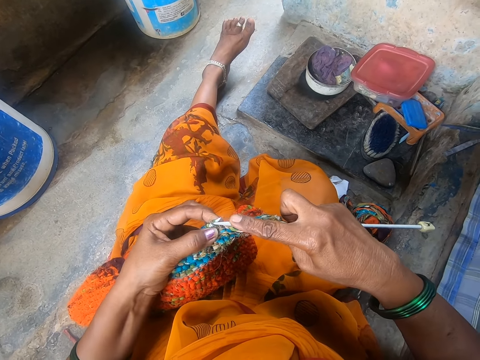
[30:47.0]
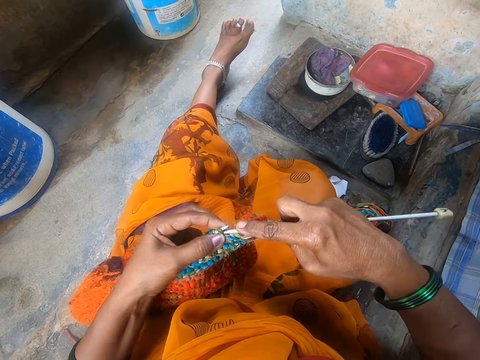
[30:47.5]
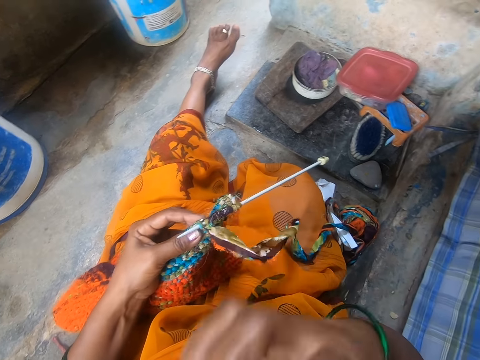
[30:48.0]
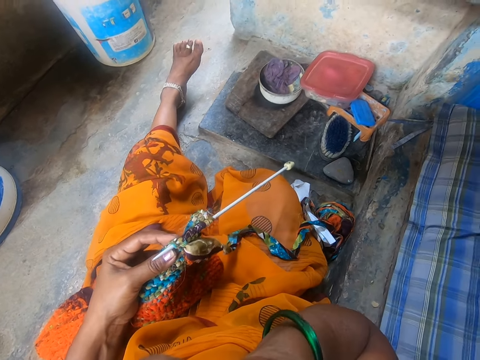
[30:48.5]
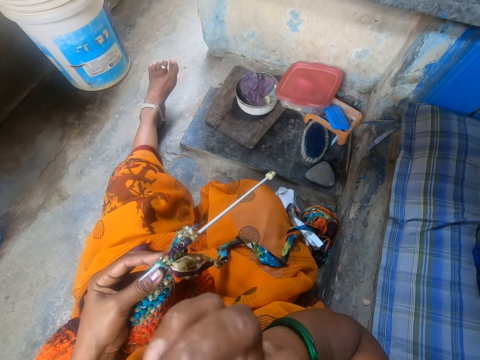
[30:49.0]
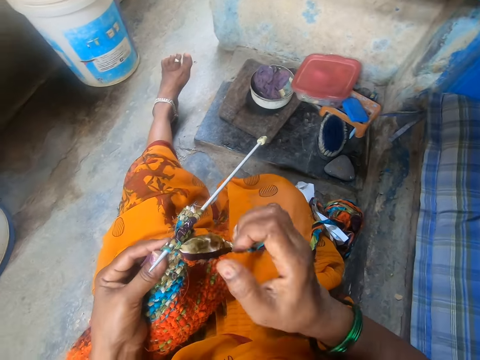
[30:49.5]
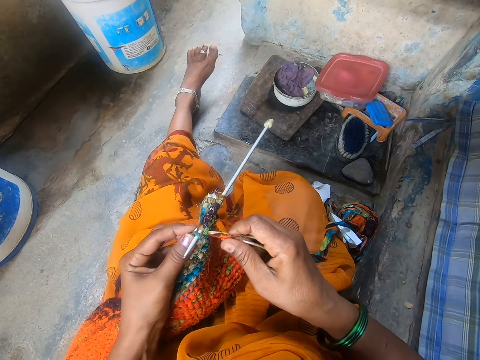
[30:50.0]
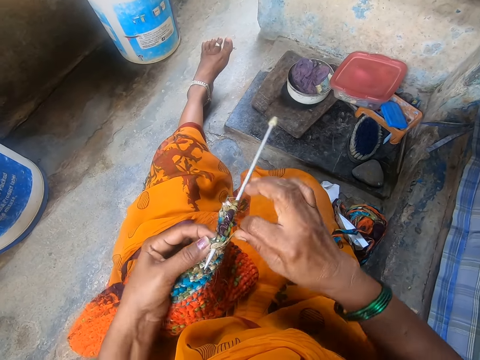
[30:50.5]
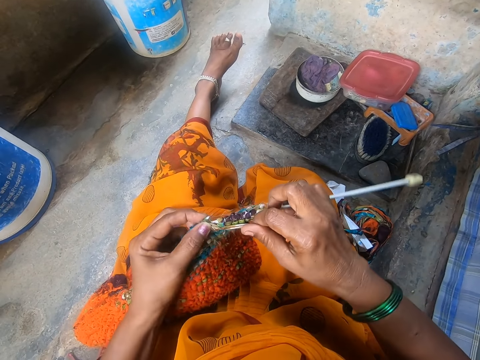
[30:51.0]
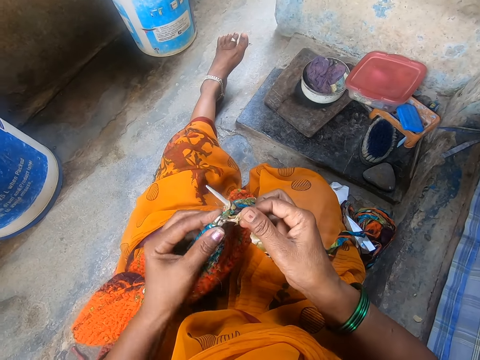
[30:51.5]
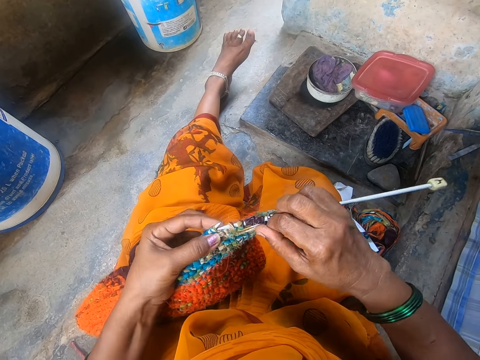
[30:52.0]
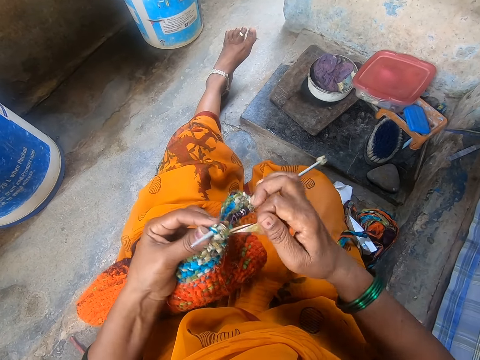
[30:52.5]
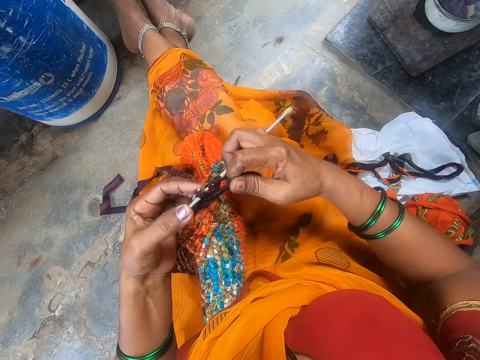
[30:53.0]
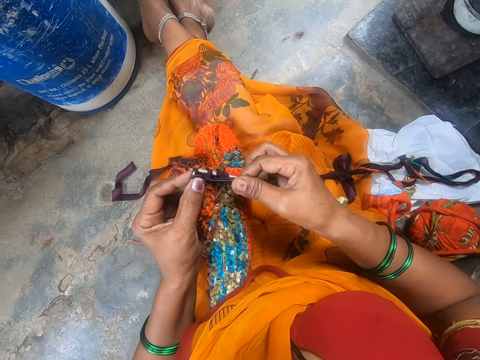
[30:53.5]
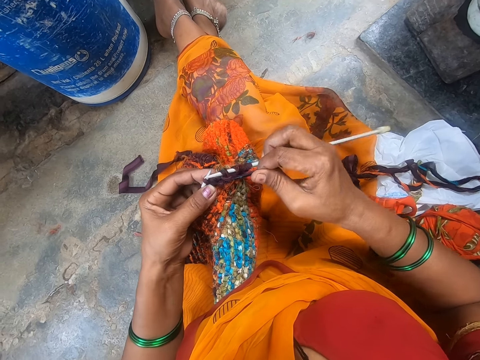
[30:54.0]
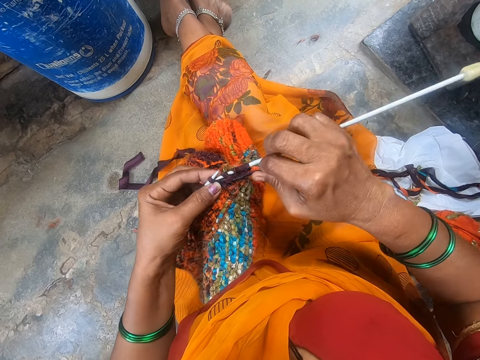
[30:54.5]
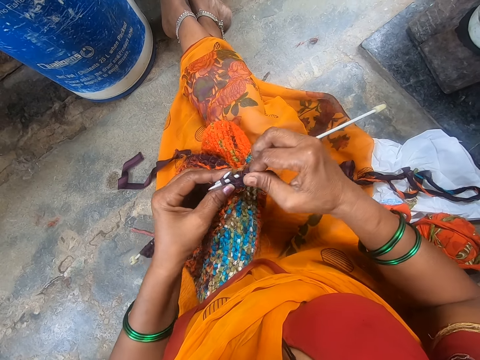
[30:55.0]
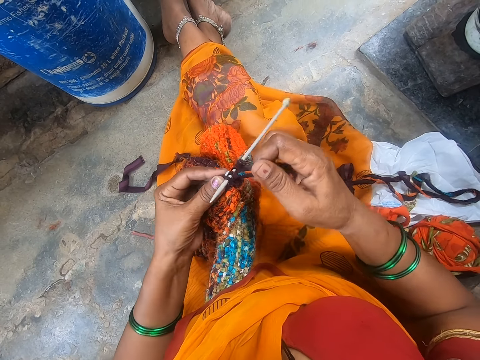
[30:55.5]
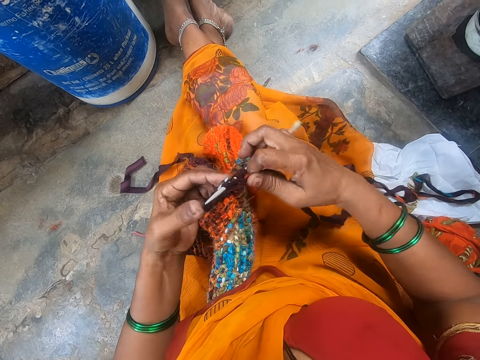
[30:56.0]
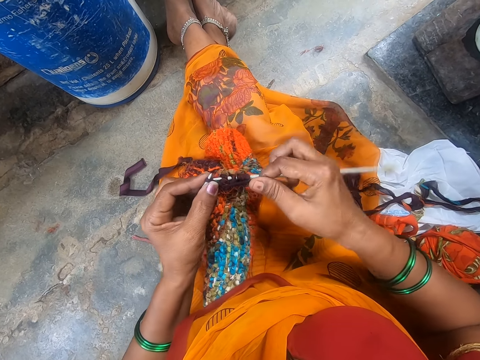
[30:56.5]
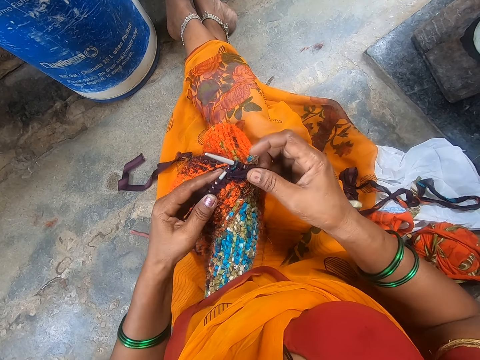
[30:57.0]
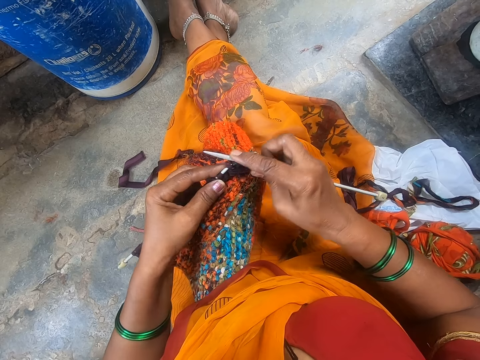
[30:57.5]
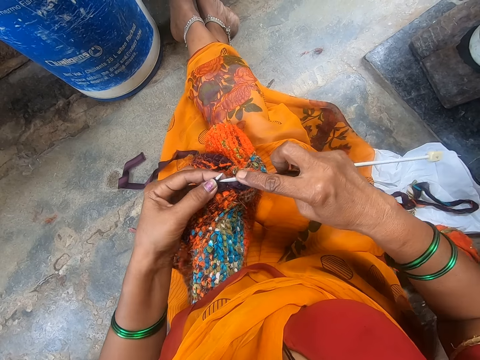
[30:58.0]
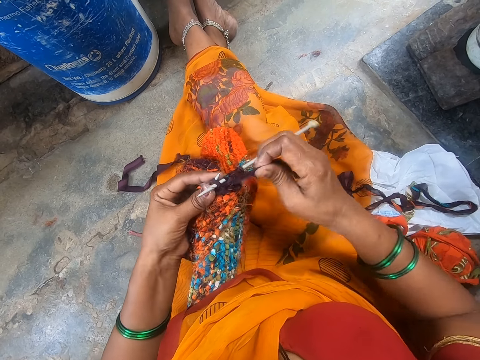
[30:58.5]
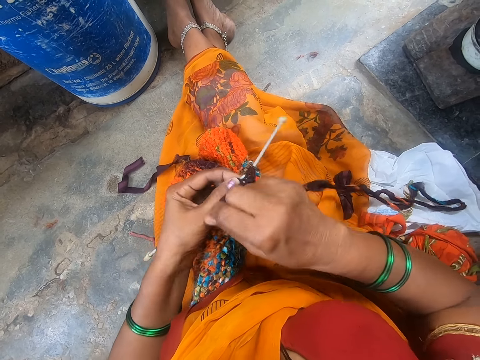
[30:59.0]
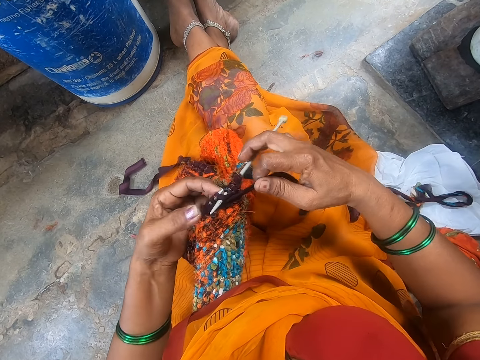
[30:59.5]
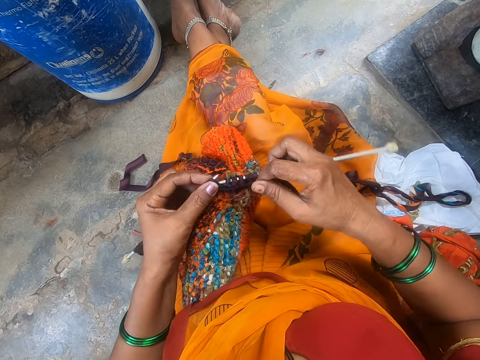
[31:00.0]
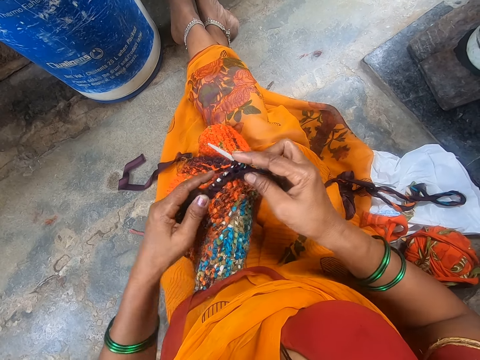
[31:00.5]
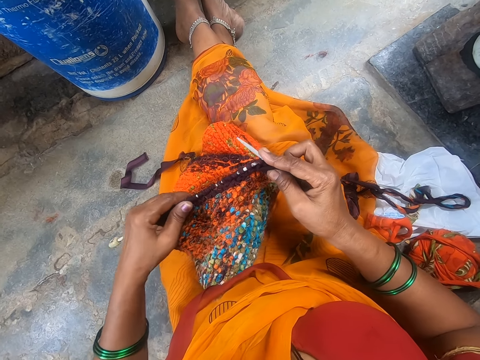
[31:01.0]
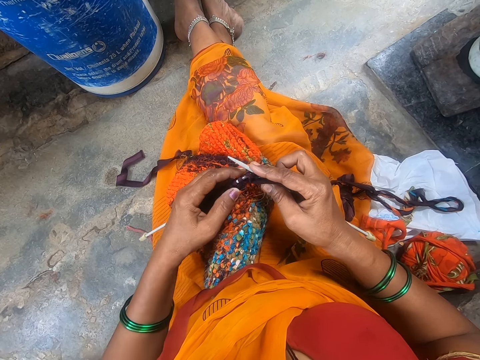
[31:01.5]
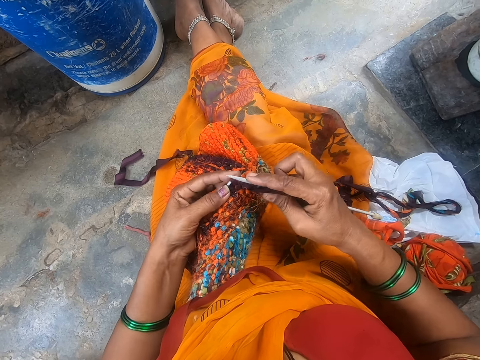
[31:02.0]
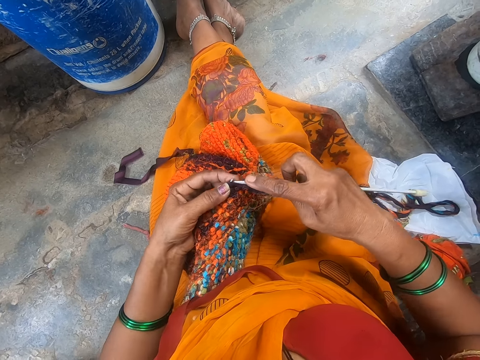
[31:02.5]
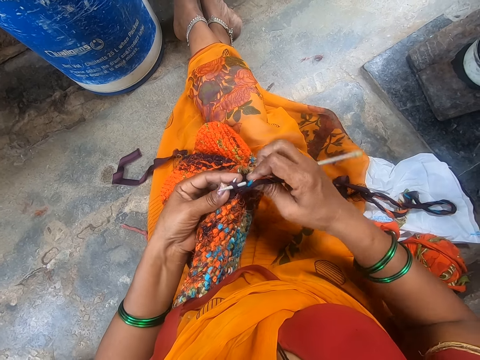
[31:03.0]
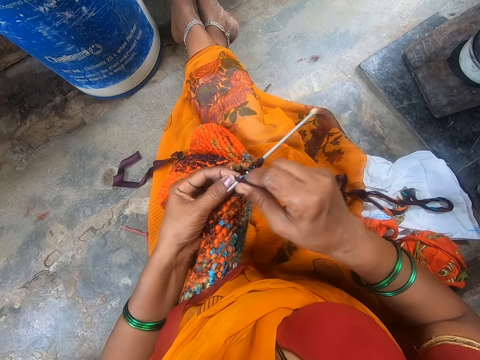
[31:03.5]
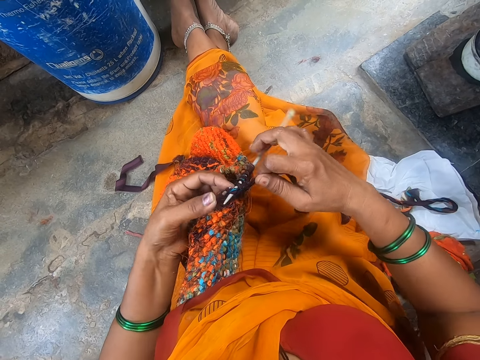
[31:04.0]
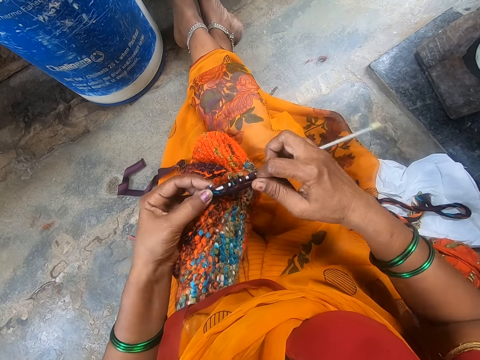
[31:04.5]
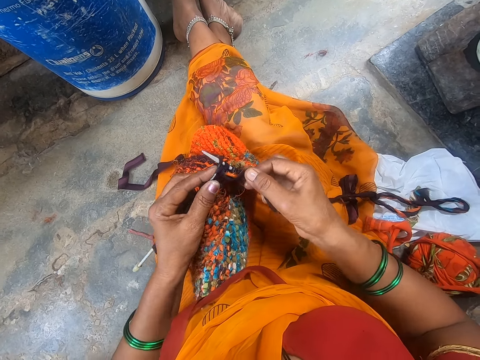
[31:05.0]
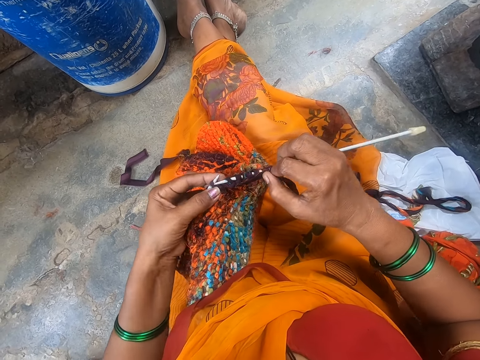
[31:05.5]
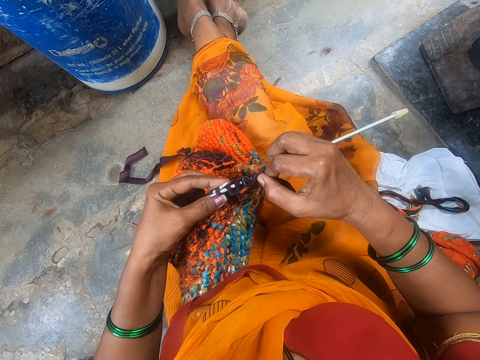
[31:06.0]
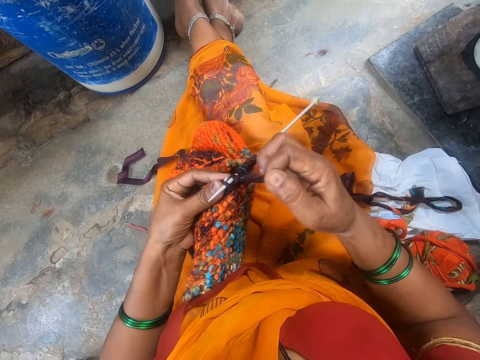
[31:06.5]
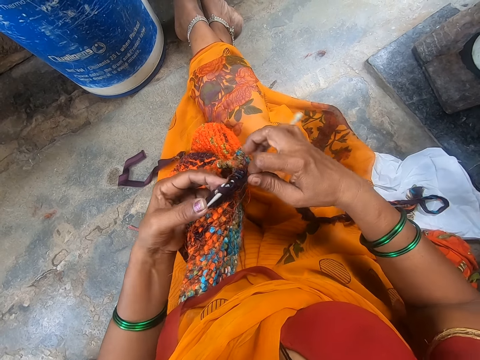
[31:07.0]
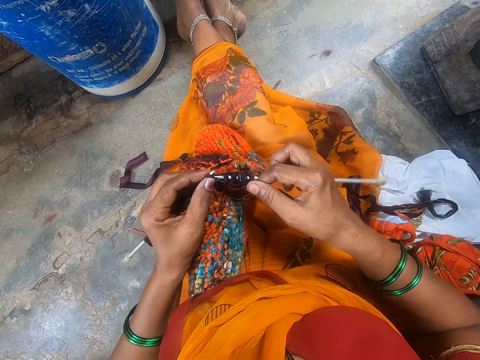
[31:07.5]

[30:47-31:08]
The camera wearer moves the hand up. They adjust the camera. They move the hand down, move the cloth, and crochet the cloth. They move the cloth on the crochet. They adjust the fabric on the crochet. They crochet the cloth.

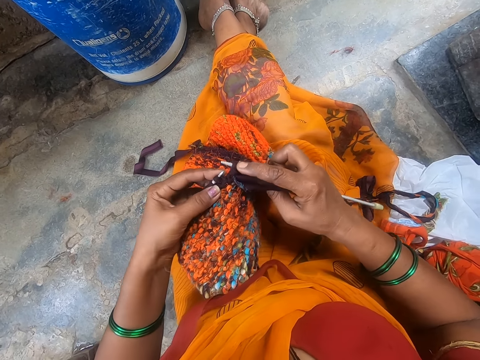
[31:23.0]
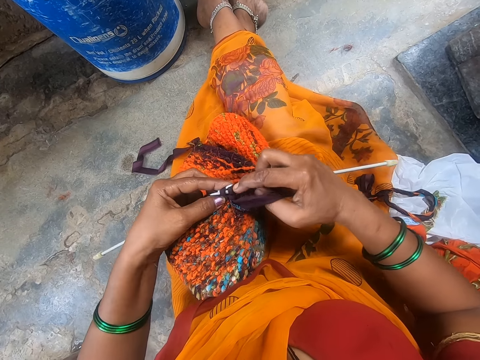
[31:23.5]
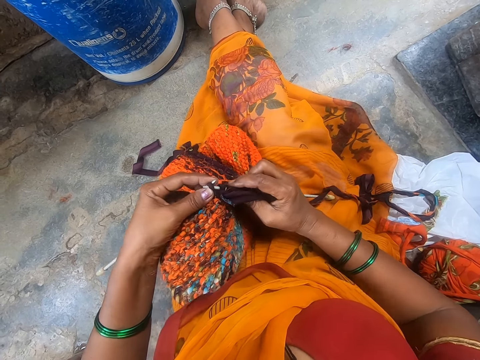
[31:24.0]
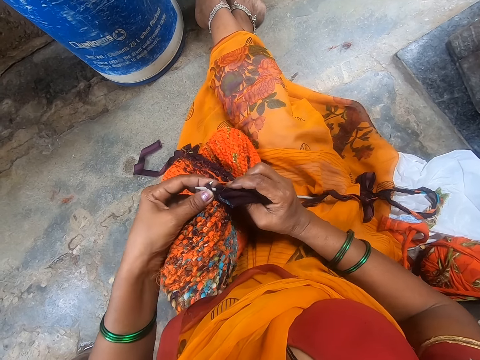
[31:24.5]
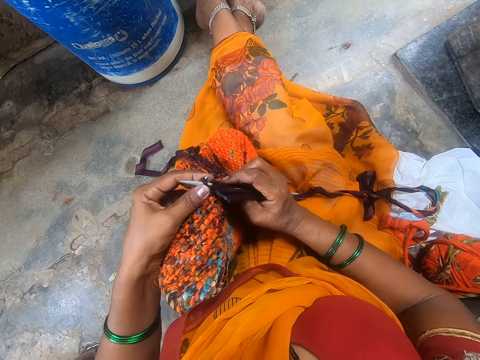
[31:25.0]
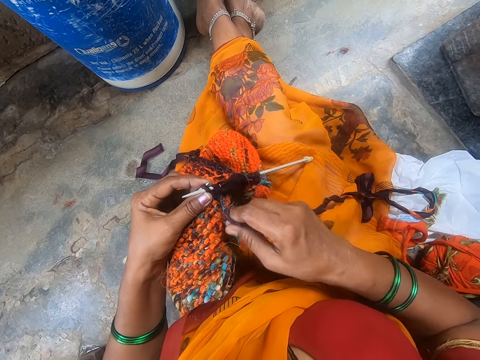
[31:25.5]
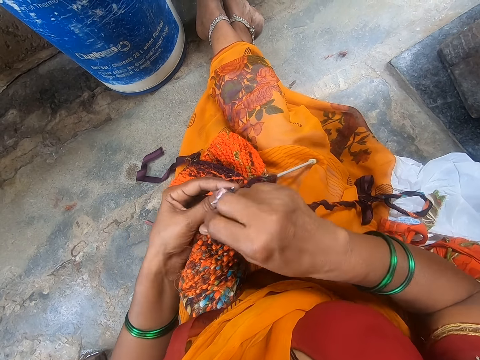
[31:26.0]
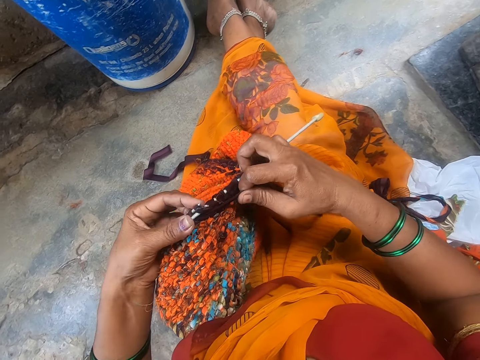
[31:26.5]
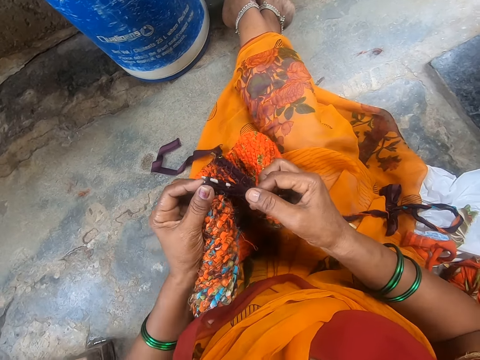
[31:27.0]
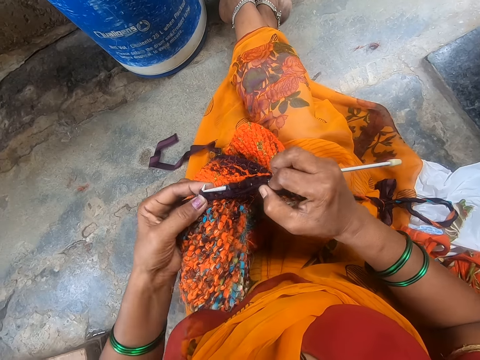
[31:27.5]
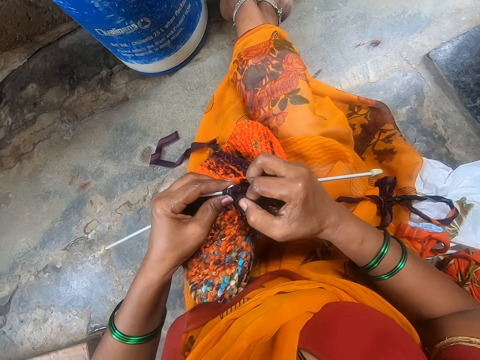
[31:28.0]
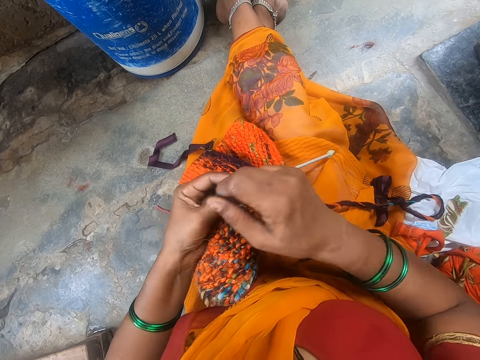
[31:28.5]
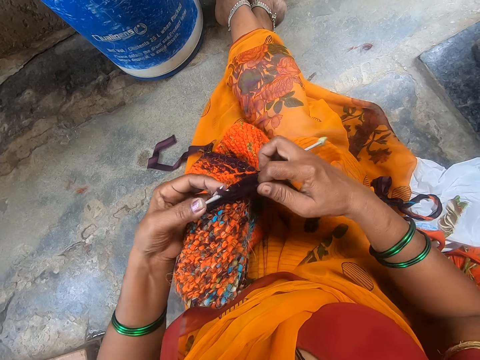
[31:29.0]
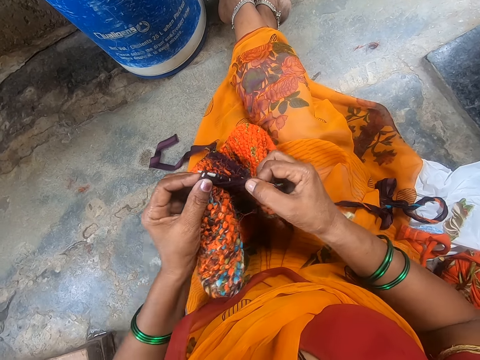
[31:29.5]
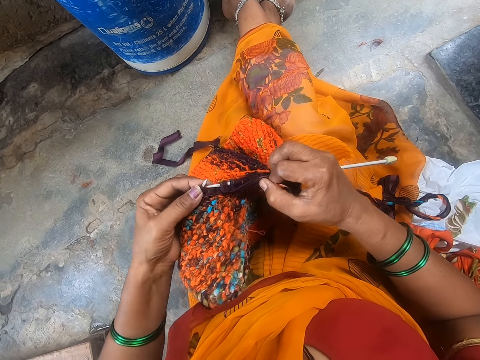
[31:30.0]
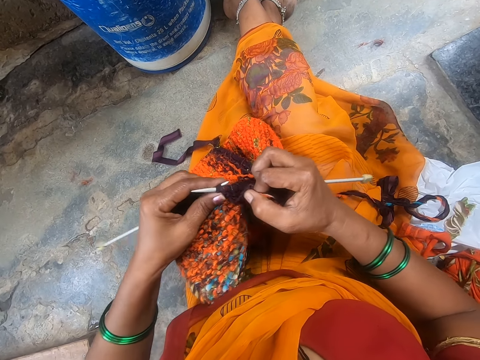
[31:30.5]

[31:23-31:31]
The camera wearer moves the cloth and crochets the cloth.
